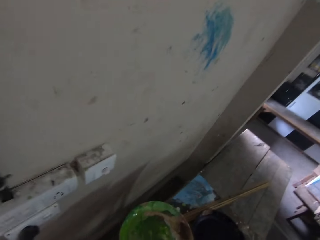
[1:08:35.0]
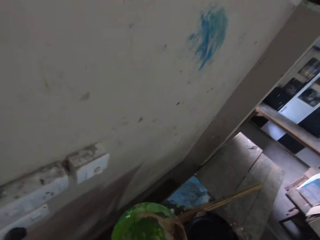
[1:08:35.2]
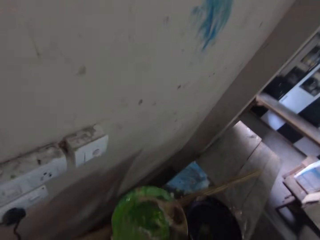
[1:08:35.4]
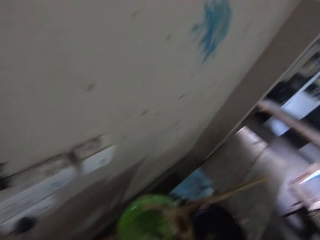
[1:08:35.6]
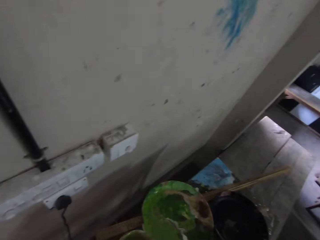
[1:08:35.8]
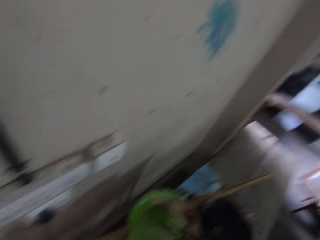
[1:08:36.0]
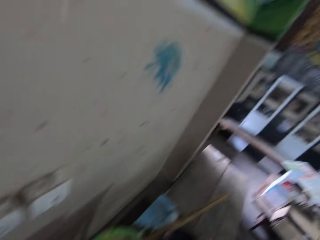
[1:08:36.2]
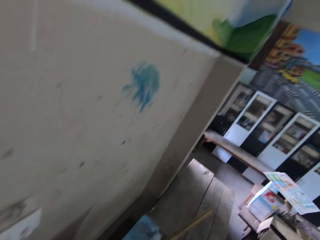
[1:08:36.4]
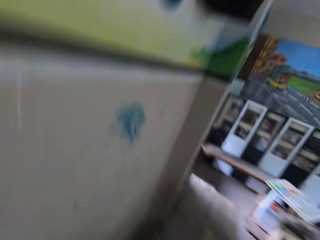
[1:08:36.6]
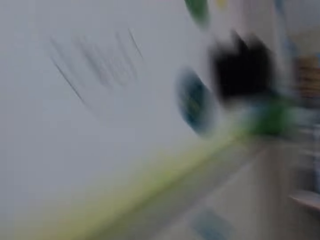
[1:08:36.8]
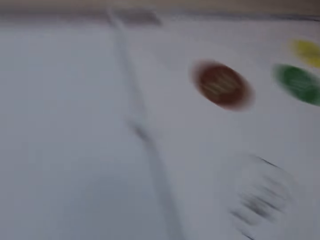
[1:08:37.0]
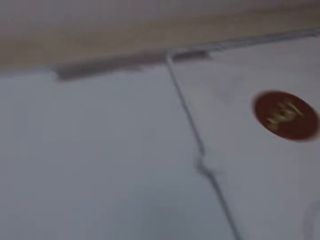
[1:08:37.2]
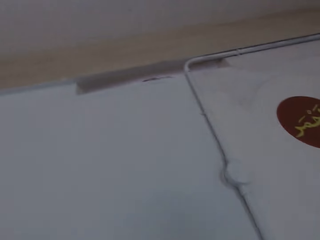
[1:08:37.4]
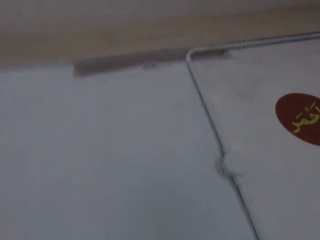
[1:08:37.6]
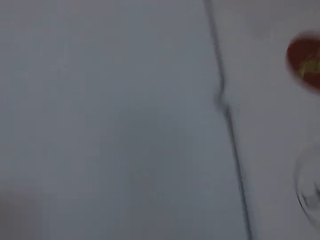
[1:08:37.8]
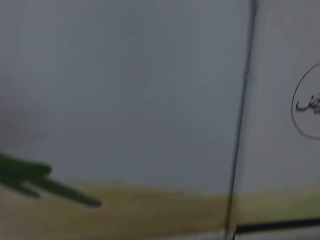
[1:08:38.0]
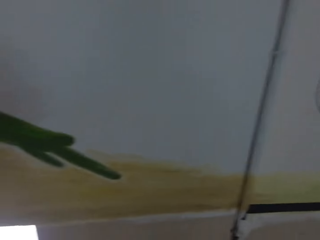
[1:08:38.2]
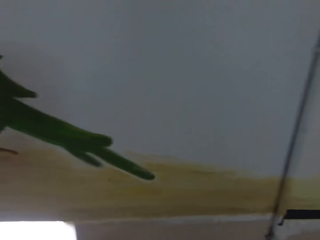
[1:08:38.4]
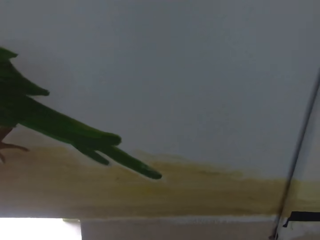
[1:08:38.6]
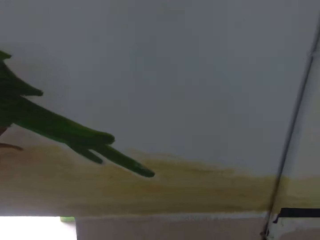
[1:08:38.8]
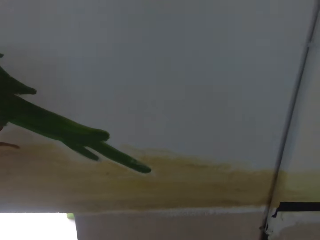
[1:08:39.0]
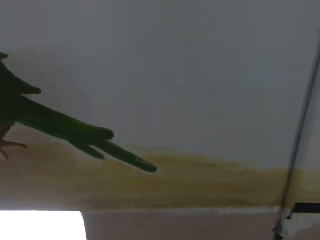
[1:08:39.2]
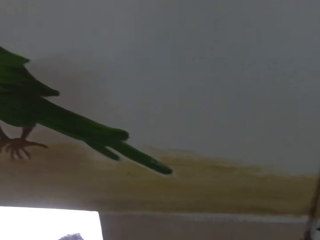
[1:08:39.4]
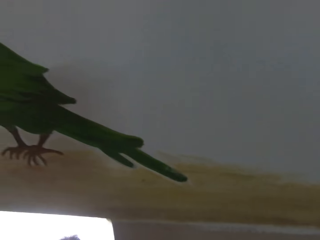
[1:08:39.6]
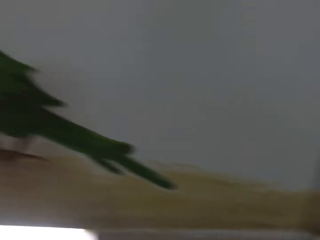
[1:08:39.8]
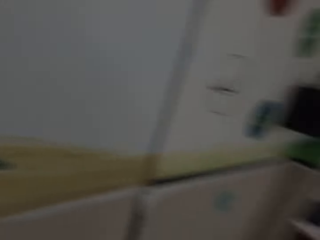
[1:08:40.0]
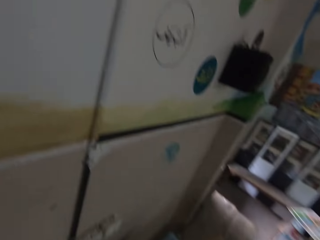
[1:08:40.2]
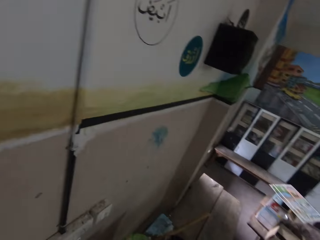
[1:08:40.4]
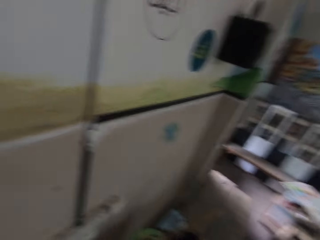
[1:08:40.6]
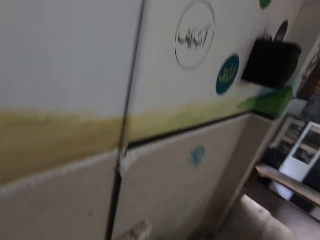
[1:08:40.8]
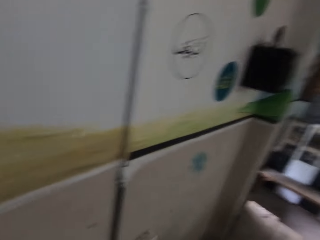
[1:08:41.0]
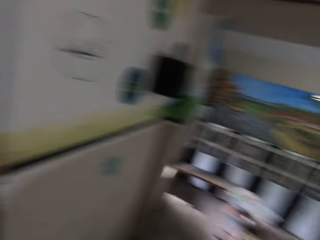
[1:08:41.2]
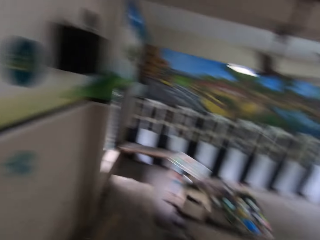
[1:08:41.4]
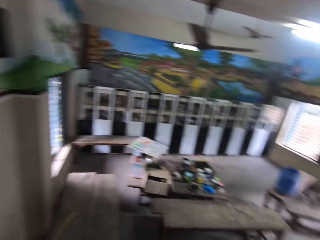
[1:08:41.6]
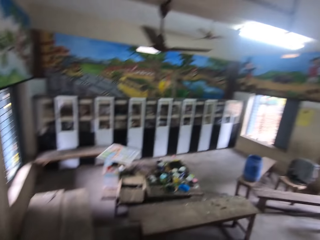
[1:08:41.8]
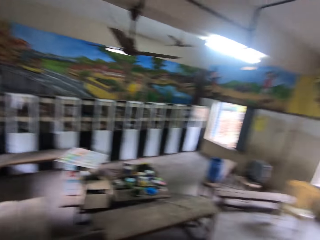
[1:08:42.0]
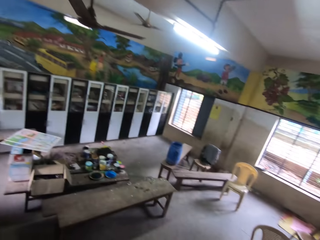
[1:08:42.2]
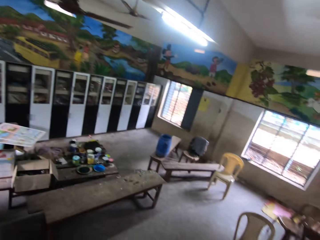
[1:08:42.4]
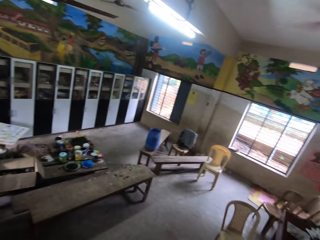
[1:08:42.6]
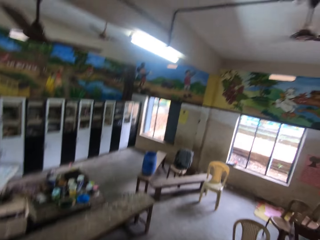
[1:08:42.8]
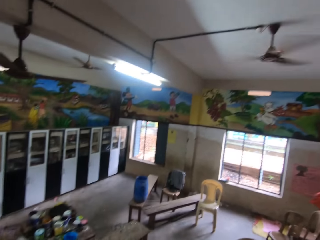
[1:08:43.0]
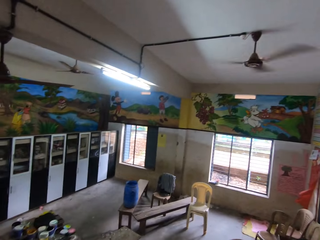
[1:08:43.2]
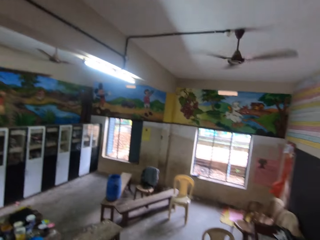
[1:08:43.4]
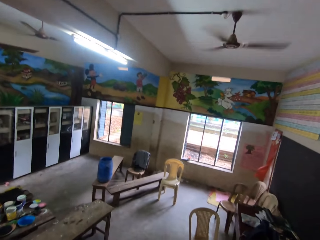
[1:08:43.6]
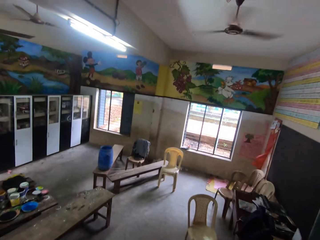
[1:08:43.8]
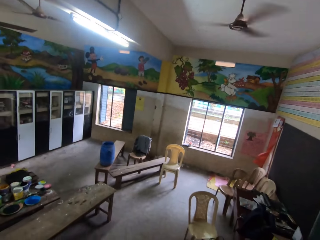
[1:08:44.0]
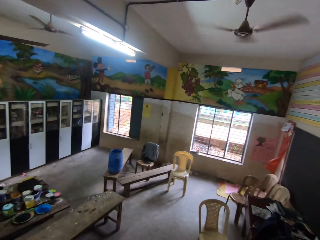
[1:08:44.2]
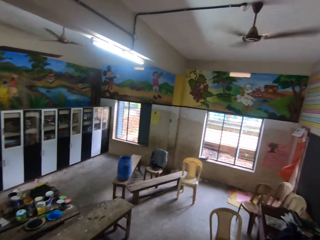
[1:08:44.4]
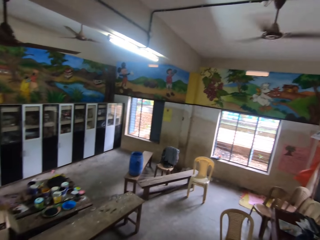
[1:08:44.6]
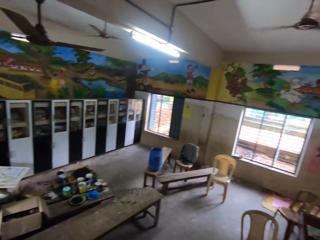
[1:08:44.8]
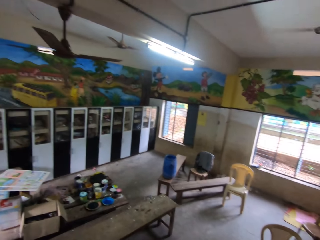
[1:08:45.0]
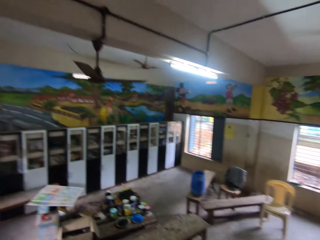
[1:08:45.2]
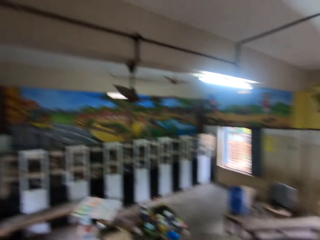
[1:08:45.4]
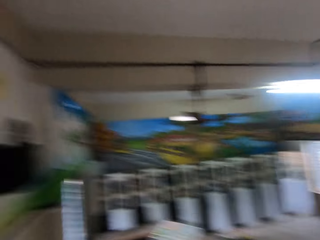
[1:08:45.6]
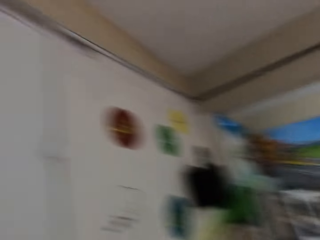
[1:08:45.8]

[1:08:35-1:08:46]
The camera wearer looks at the paintings. They look around the room.

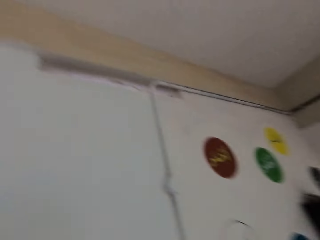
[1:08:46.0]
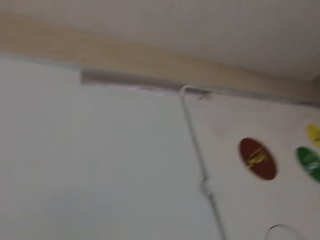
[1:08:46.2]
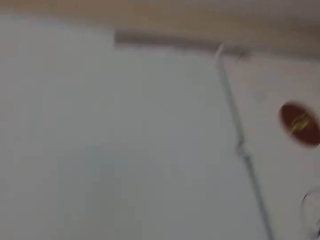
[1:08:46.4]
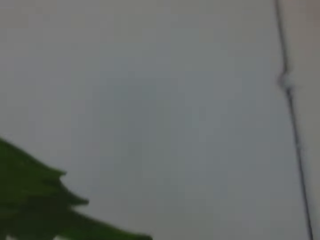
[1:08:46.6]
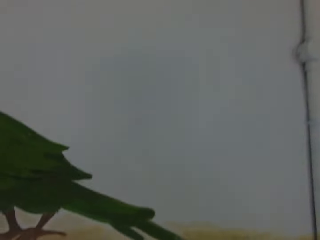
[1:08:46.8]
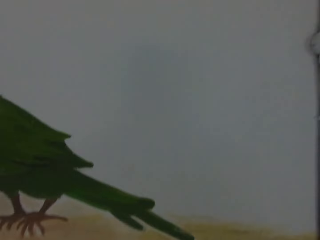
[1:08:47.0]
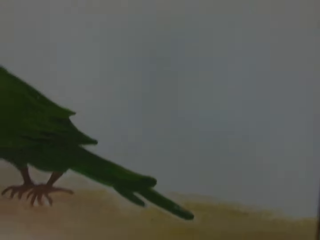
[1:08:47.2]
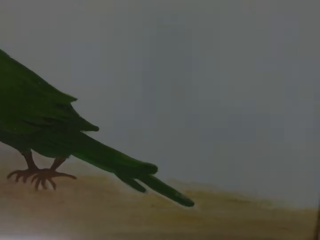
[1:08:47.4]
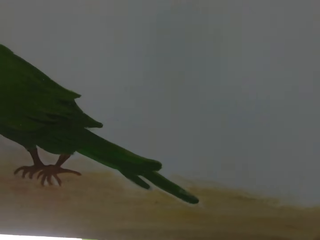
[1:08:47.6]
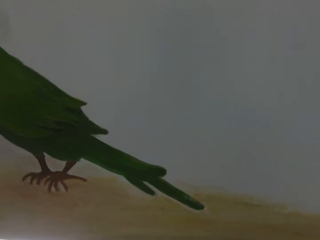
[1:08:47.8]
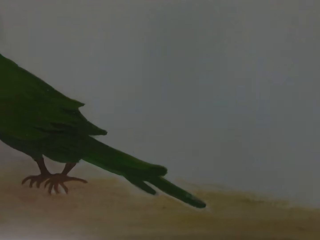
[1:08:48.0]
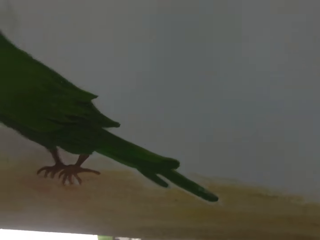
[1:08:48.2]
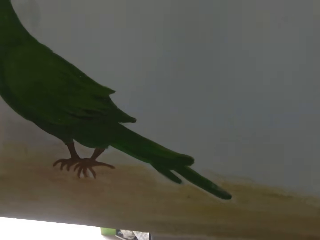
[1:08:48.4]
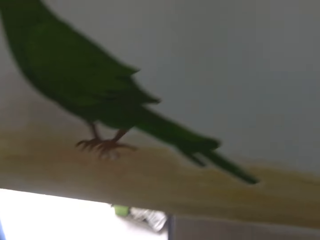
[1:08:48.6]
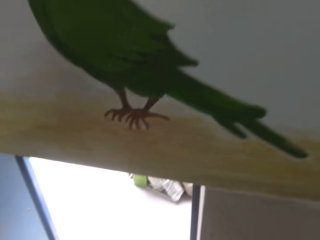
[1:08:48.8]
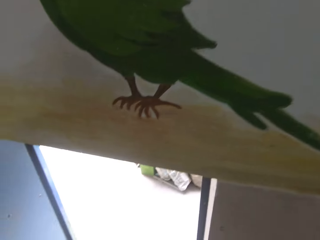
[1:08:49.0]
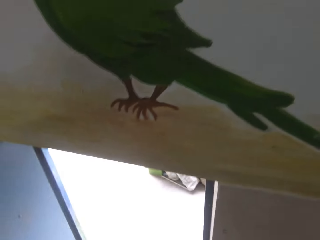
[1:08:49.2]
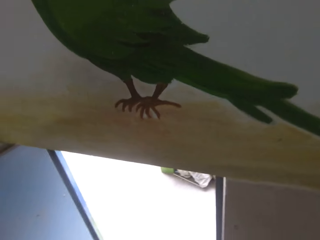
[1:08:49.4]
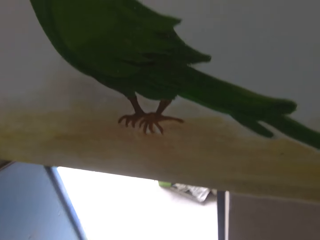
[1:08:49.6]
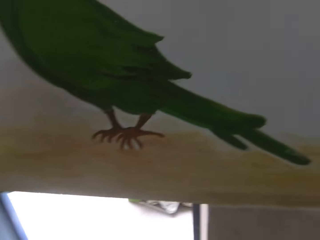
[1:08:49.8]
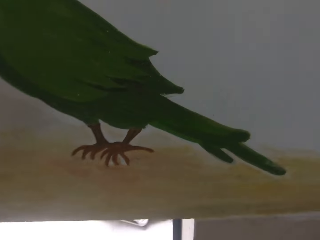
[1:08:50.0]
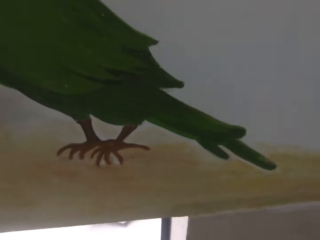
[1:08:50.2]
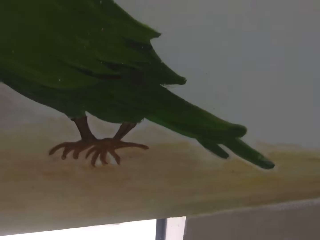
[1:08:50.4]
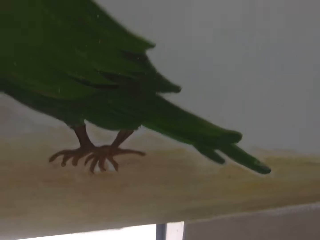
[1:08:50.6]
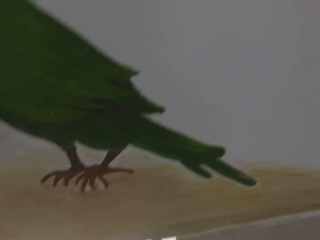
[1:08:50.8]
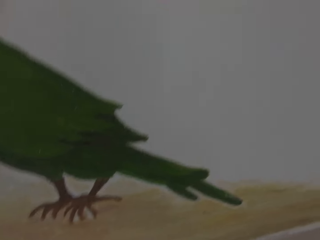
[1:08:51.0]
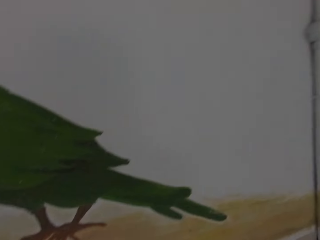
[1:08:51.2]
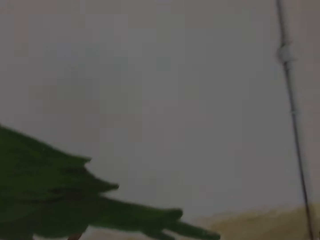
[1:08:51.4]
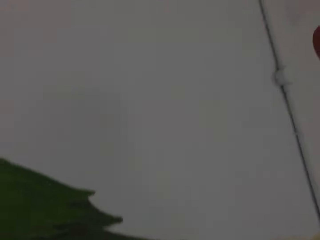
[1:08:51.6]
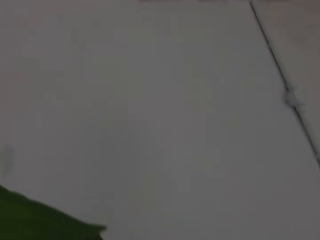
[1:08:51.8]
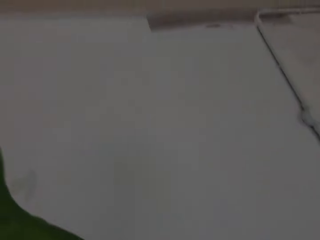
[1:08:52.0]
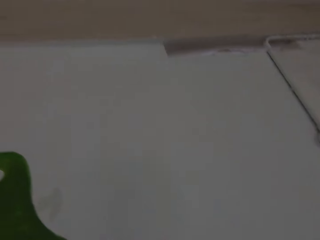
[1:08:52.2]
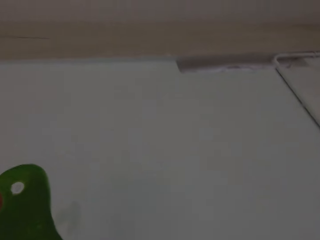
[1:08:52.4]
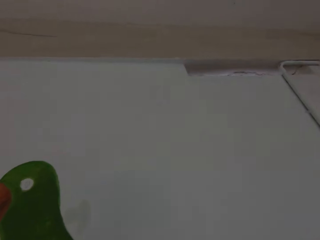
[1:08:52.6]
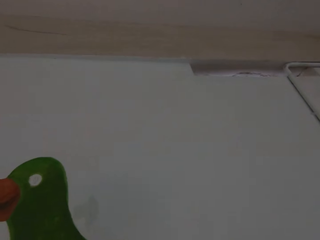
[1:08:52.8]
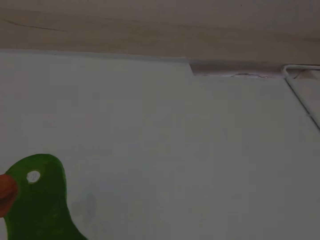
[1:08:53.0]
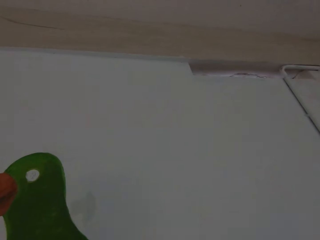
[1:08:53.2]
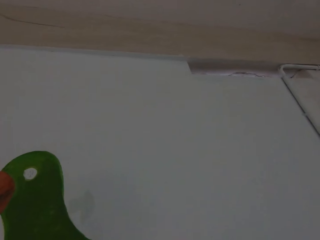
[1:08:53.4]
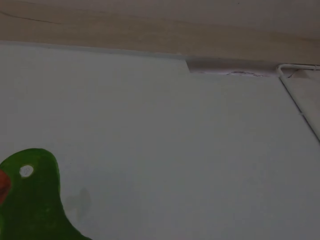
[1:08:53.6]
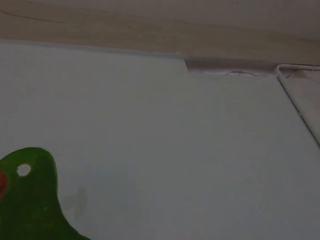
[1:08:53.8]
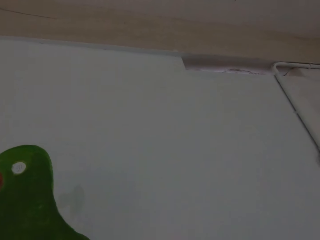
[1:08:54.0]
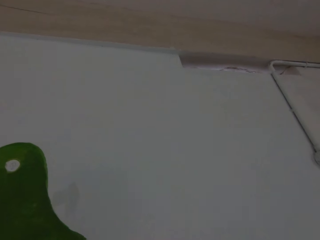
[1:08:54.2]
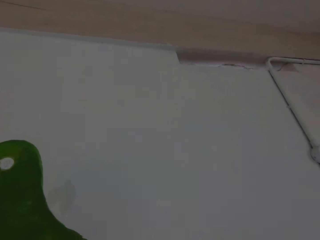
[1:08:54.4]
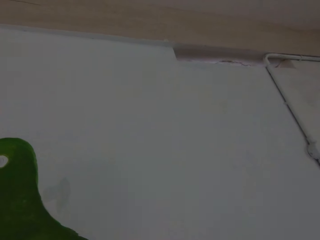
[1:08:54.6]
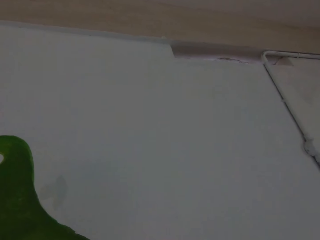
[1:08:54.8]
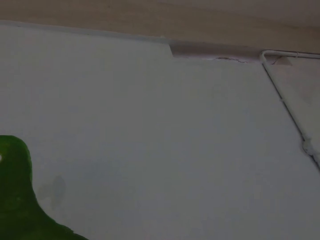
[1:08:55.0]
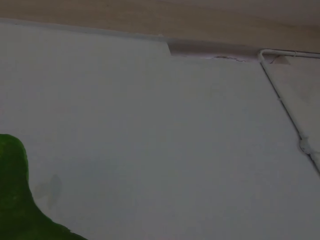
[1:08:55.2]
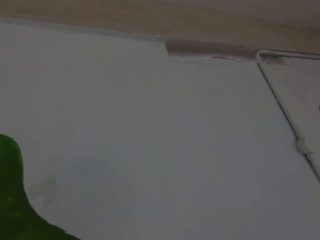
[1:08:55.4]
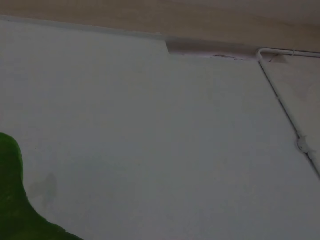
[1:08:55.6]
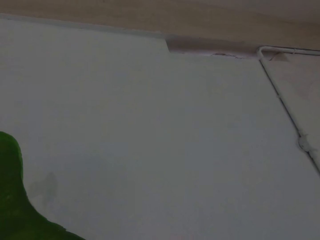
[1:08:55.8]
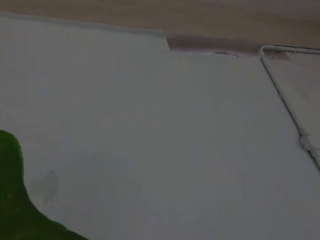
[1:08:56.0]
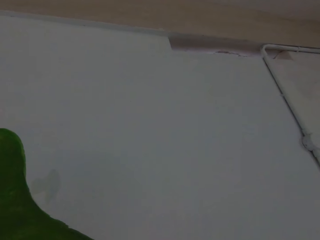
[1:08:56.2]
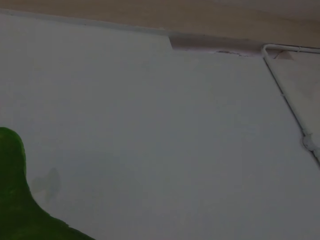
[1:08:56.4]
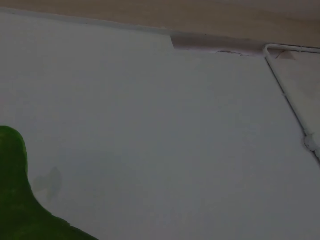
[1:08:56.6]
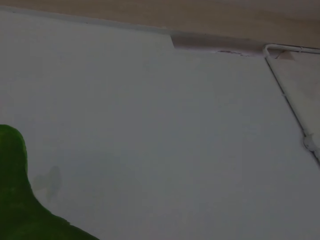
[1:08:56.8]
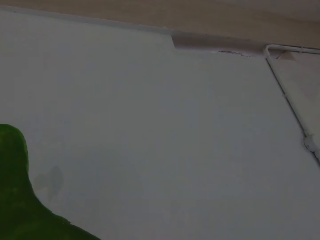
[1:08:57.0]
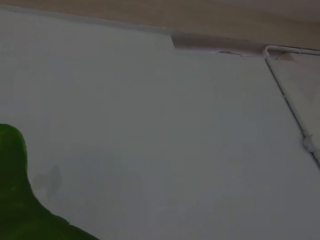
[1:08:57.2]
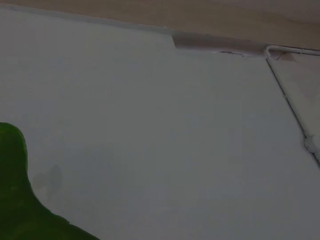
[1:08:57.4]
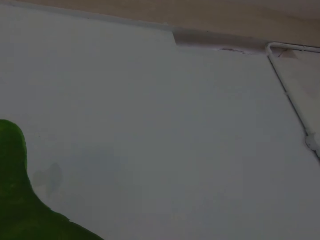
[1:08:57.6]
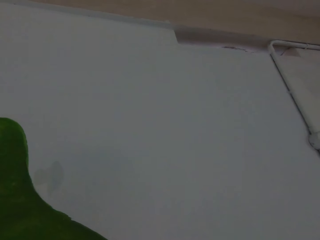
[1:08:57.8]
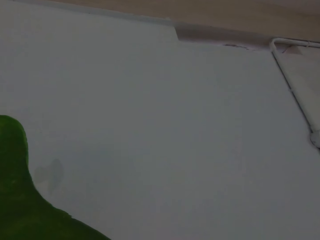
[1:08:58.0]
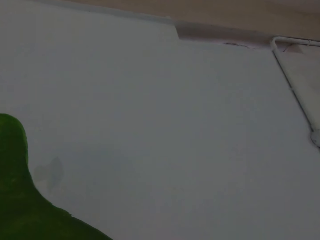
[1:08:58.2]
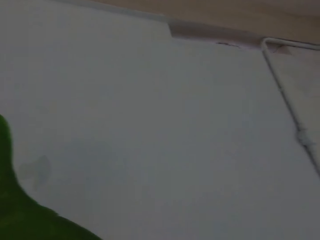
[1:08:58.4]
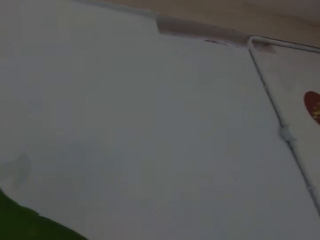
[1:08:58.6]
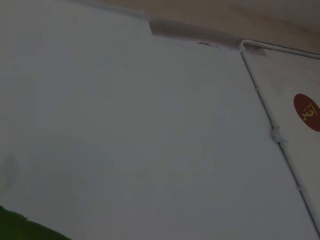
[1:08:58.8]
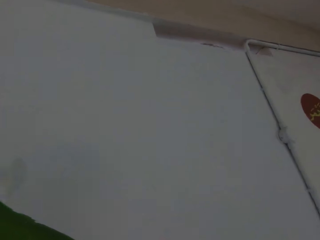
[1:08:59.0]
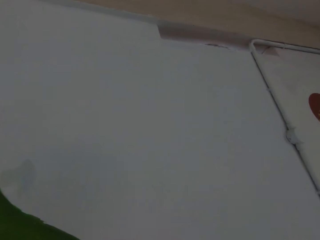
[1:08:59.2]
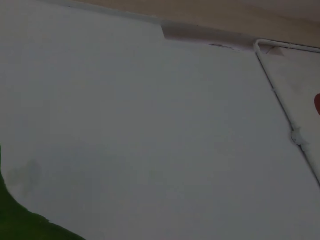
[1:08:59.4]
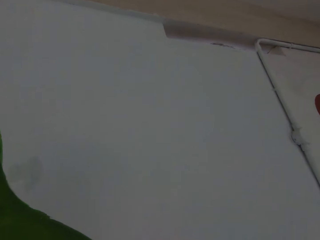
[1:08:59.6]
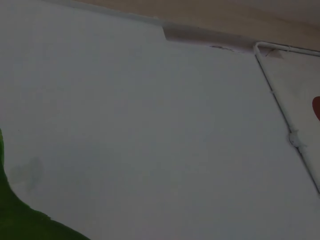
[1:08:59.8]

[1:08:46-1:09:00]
The camera wearer looks at the paintings.
